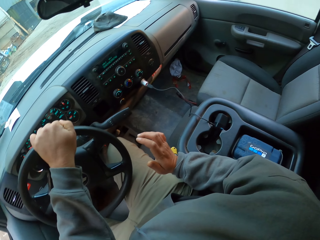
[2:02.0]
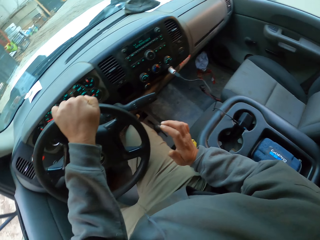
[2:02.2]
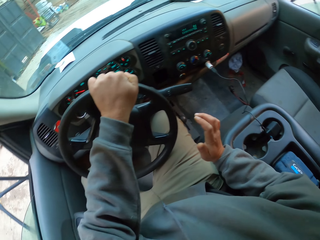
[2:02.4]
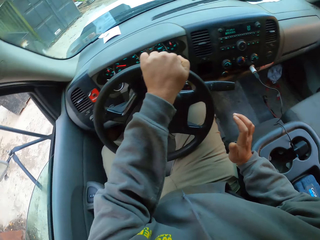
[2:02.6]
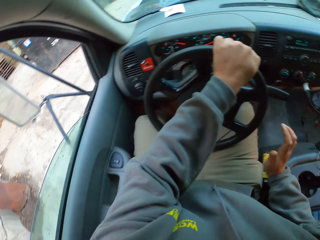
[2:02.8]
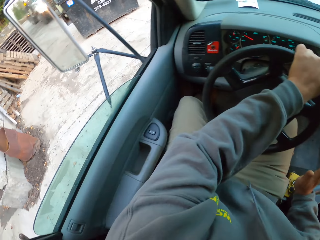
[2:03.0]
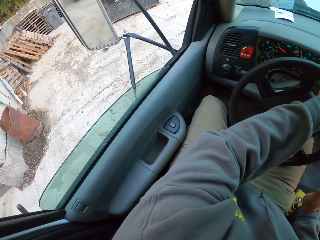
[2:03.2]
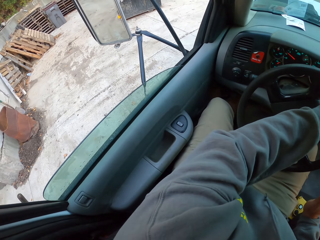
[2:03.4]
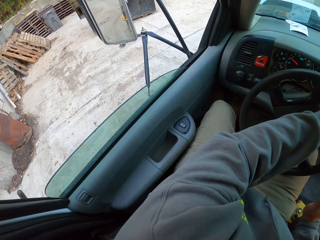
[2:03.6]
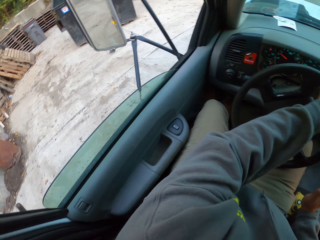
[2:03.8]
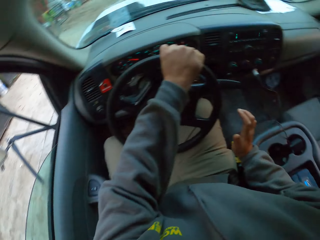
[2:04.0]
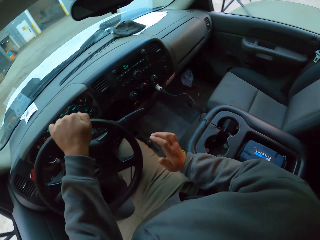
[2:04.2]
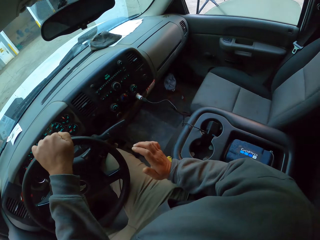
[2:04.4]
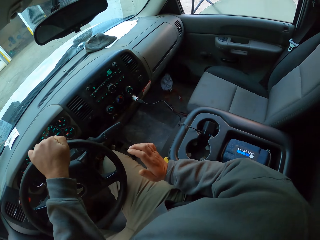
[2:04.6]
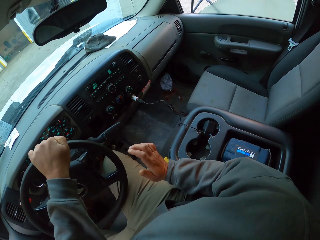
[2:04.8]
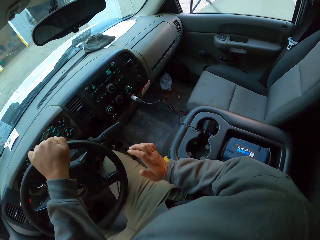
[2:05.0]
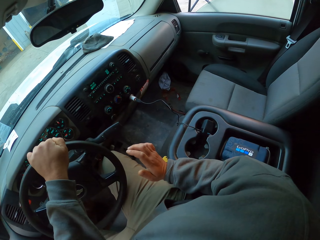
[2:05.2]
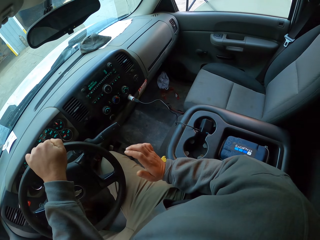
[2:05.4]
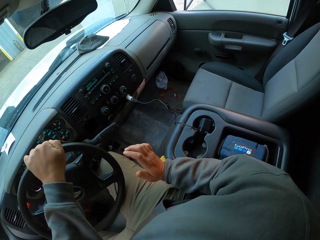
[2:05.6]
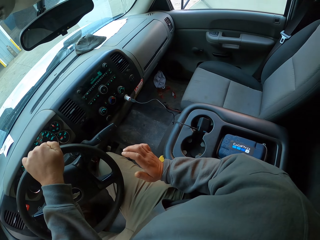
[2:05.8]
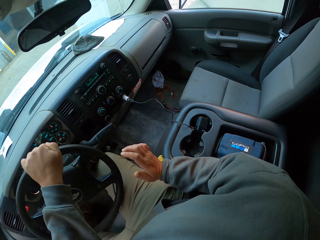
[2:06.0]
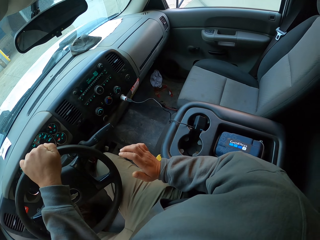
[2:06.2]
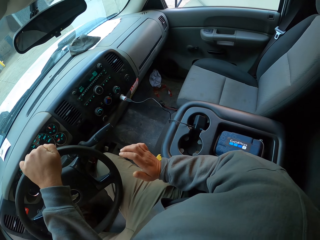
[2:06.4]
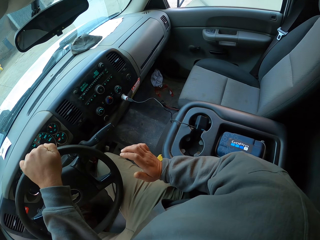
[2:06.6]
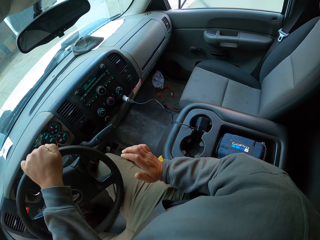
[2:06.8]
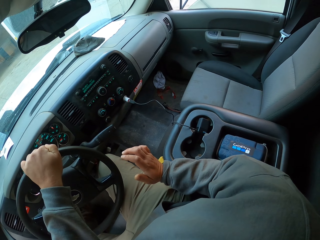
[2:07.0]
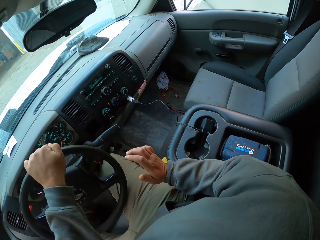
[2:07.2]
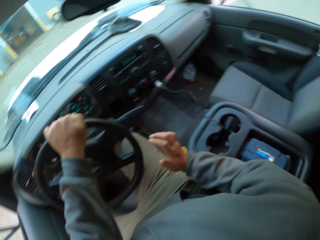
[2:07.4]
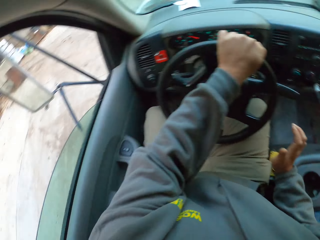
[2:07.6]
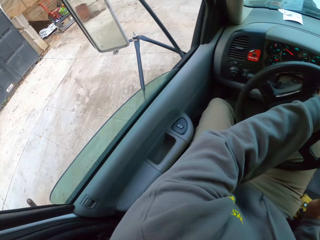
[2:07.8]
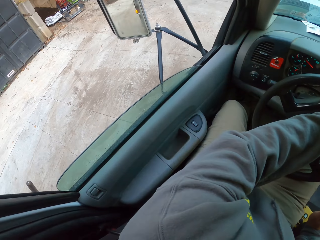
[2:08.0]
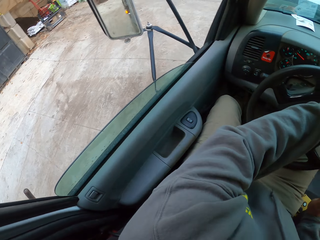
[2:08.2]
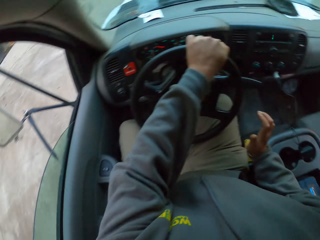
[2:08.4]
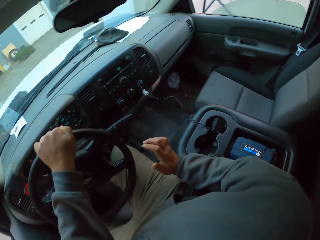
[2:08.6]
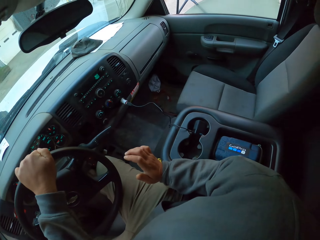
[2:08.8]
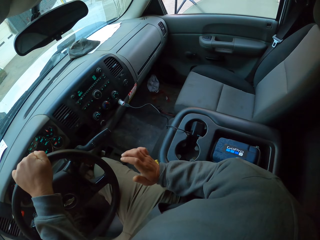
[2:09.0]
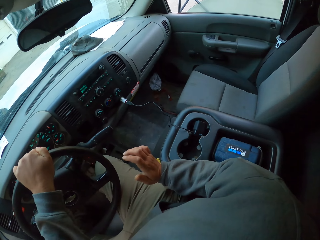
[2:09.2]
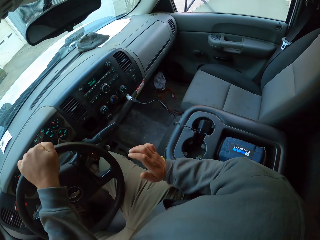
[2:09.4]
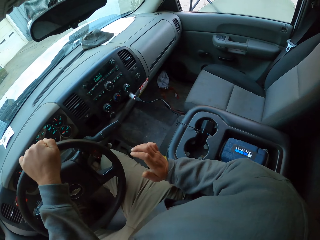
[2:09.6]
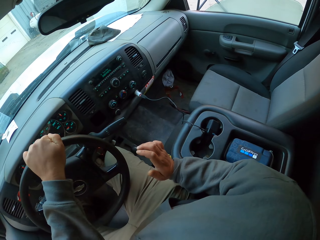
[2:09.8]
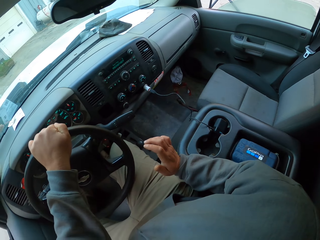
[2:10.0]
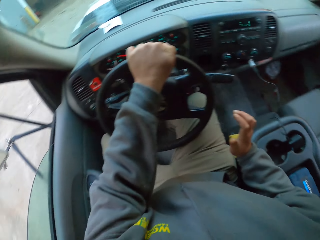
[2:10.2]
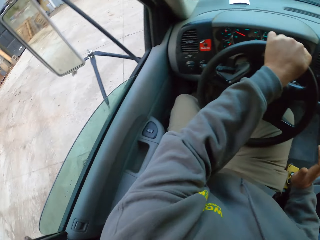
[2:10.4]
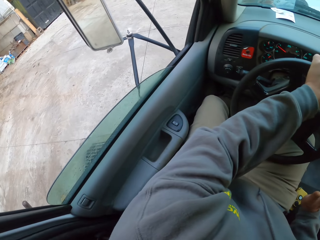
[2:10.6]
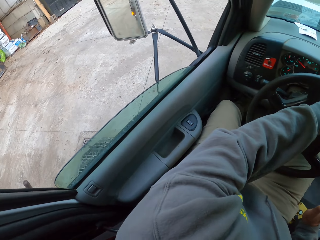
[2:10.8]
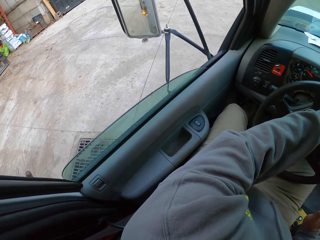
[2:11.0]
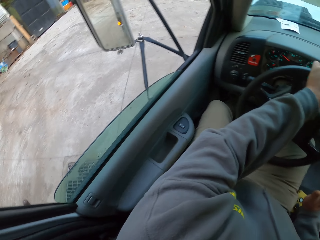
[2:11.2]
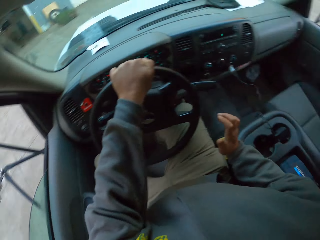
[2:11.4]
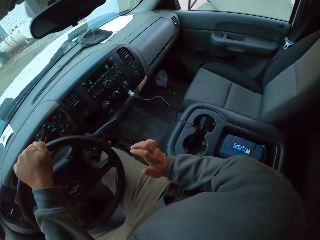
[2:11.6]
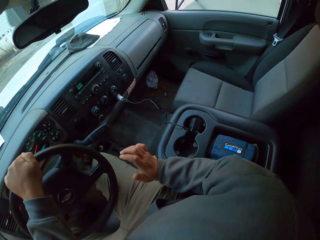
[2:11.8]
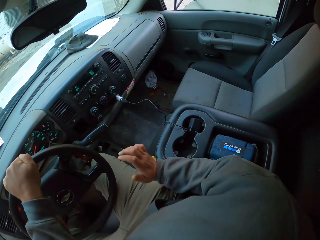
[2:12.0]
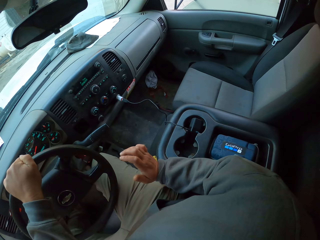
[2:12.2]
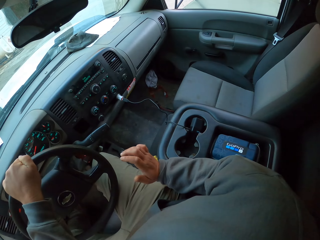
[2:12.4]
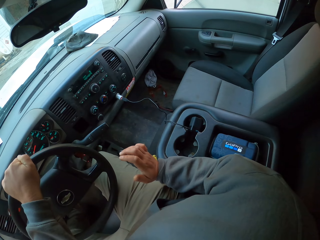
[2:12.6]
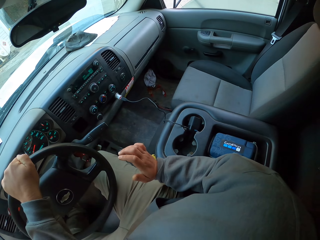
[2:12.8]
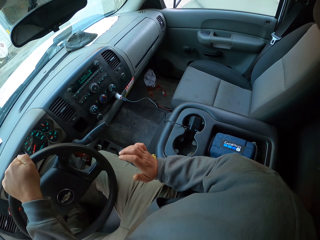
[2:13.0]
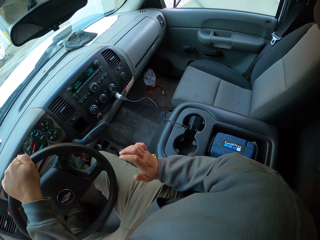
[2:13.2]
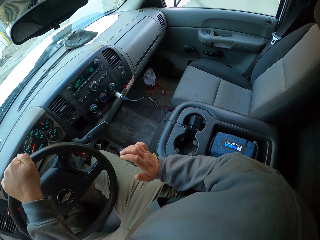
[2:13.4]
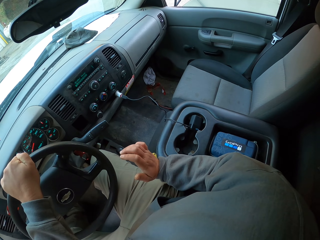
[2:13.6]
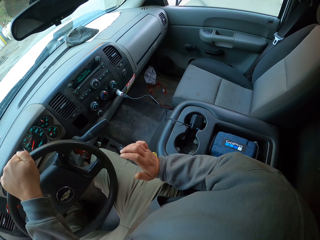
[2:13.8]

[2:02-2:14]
The camera wearer looks around.

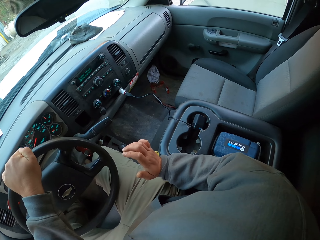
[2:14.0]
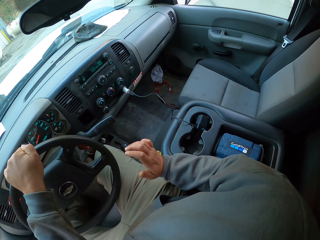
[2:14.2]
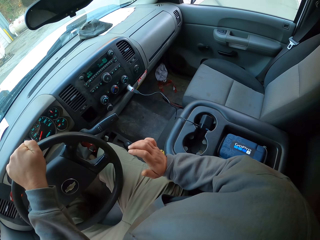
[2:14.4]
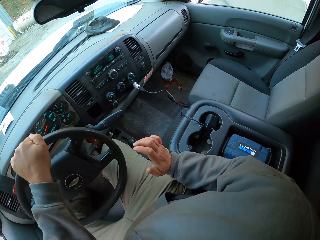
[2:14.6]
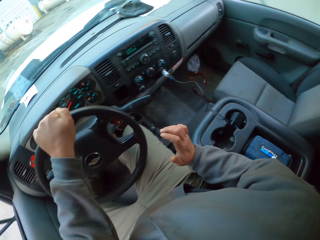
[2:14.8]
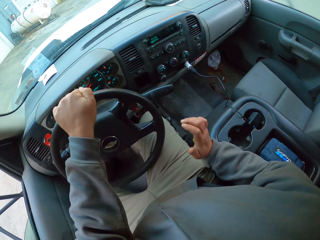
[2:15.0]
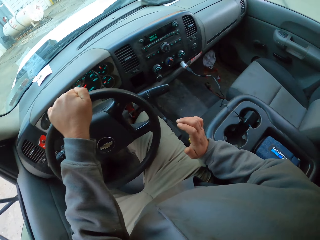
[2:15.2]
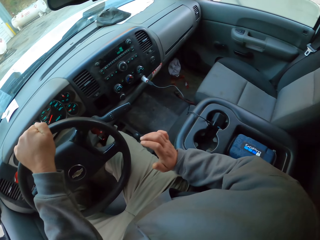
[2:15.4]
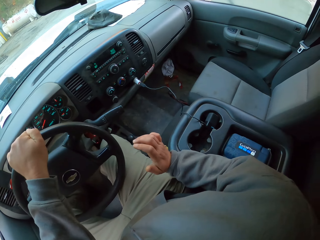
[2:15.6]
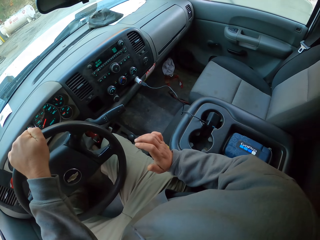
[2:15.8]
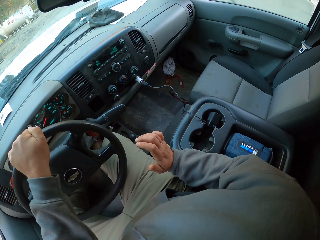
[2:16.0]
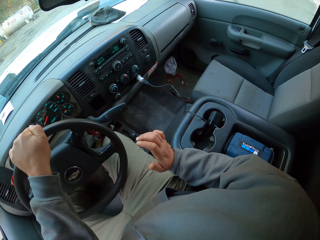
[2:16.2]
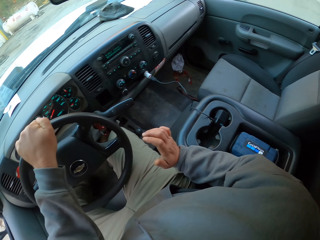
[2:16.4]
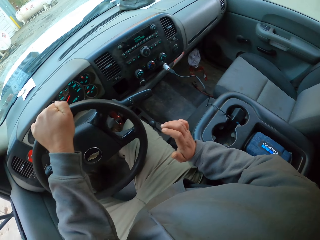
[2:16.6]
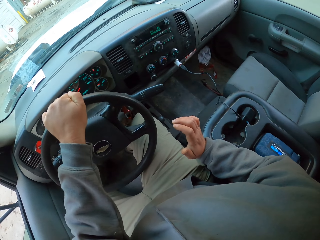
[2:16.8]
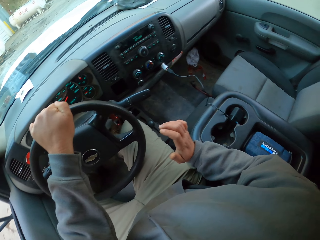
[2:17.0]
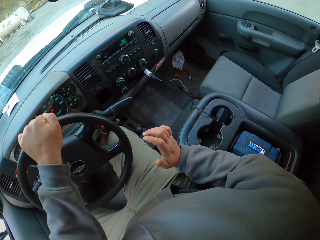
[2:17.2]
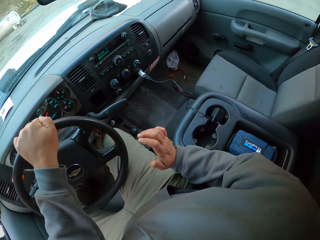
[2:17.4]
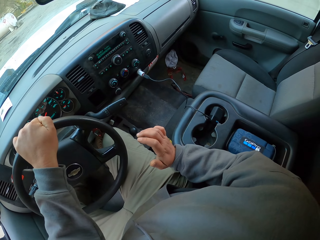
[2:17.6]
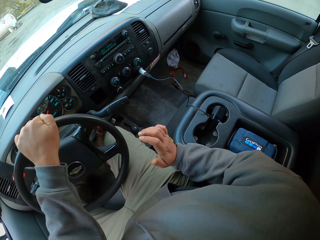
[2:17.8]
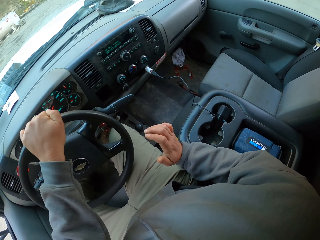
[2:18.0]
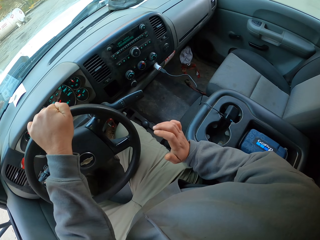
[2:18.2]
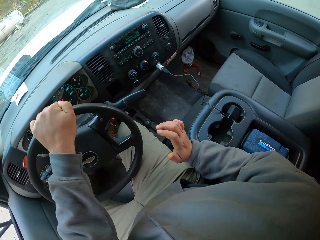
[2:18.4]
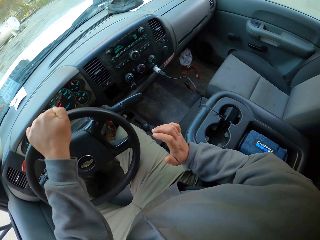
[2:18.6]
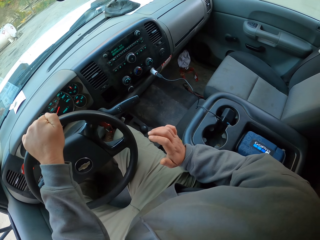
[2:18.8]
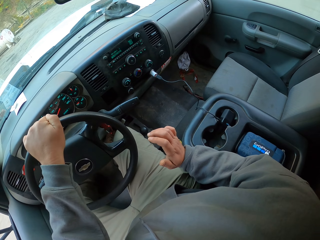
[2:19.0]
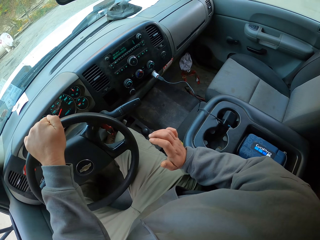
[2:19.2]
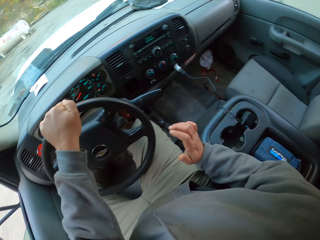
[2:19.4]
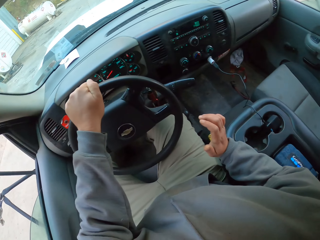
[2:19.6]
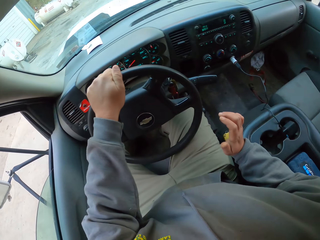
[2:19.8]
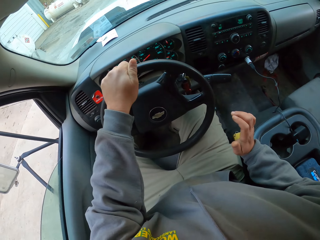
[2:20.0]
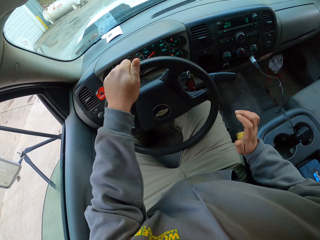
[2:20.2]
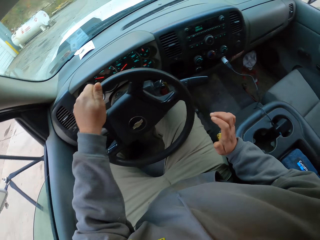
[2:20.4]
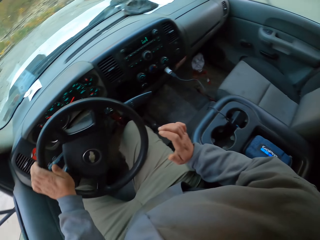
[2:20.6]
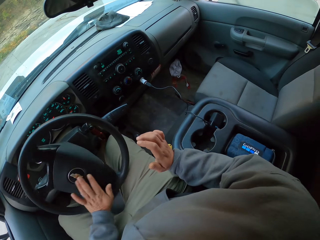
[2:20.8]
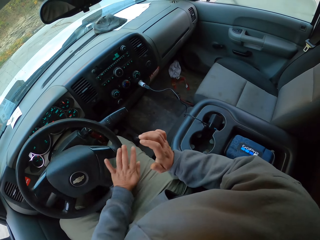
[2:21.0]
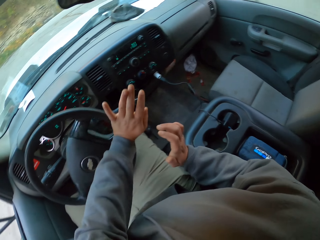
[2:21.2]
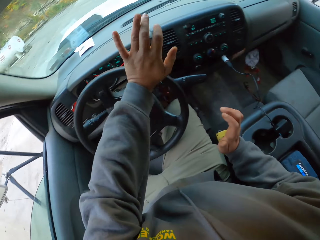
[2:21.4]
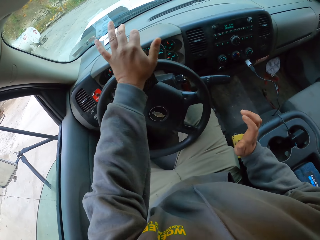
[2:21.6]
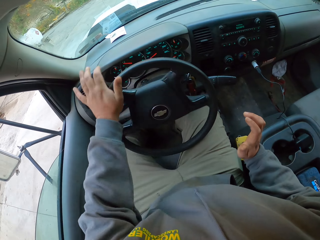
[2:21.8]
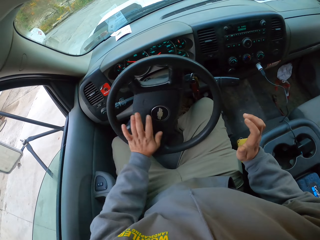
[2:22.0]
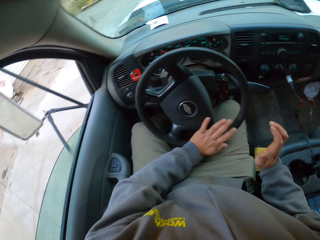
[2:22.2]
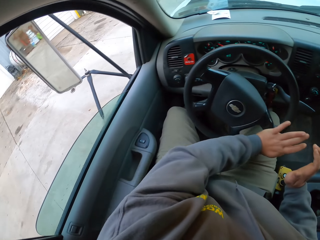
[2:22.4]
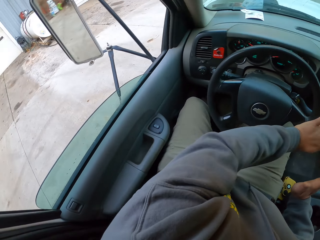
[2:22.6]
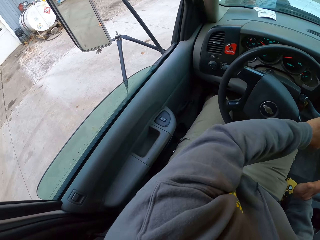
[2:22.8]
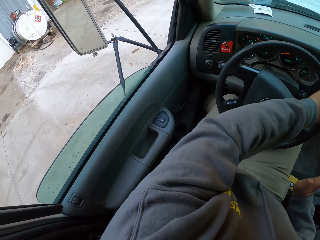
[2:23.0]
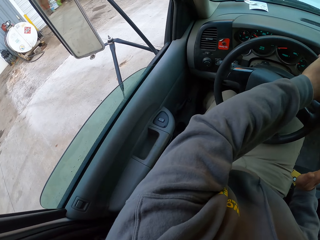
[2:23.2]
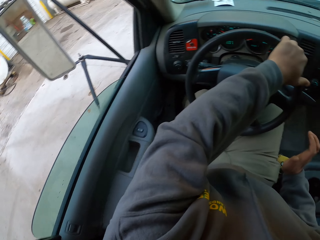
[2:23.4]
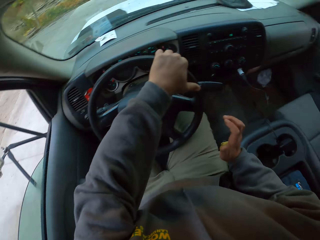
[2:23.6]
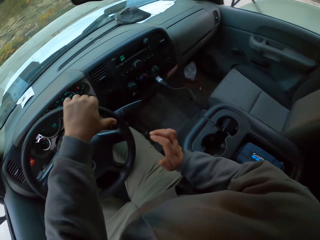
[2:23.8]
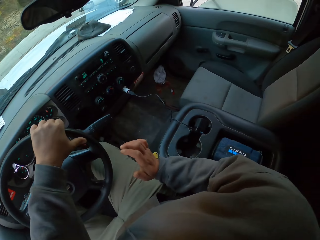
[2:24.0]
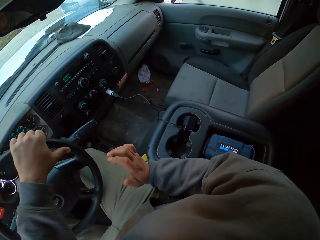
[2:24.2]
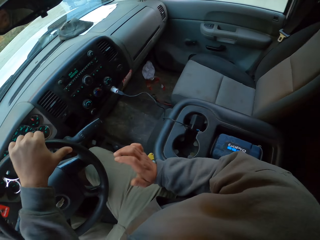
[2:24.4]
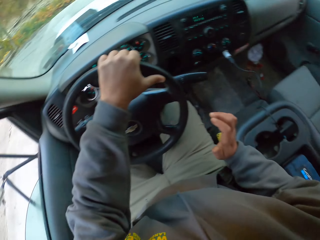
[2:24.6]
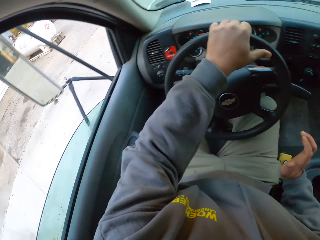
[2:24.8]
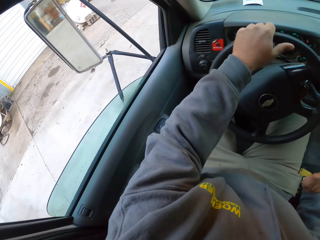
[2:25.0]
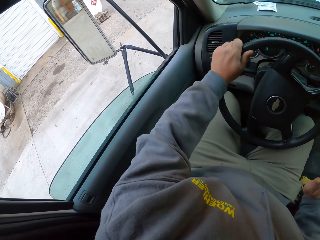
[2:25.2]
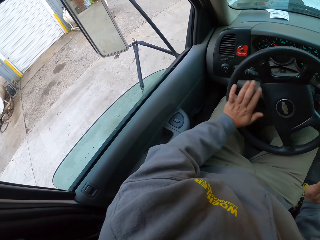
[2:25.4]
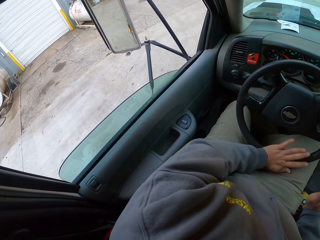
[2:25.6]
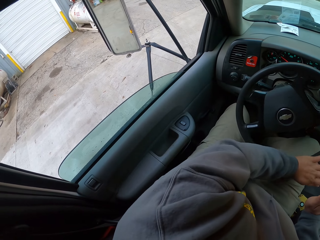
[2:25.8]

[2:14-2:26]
The camera wearer spins the steering. They drive out of a construction site.
